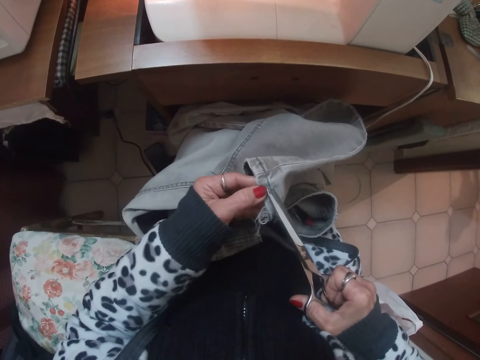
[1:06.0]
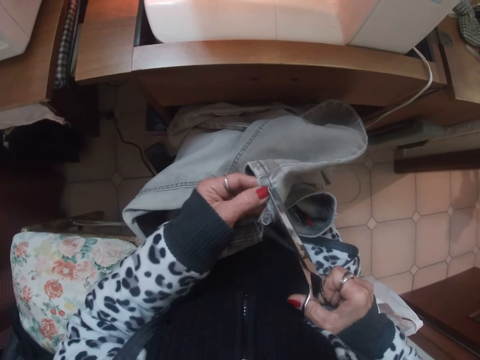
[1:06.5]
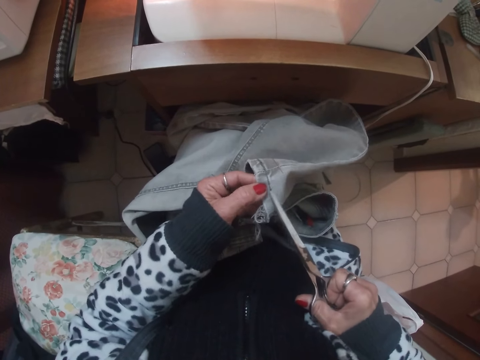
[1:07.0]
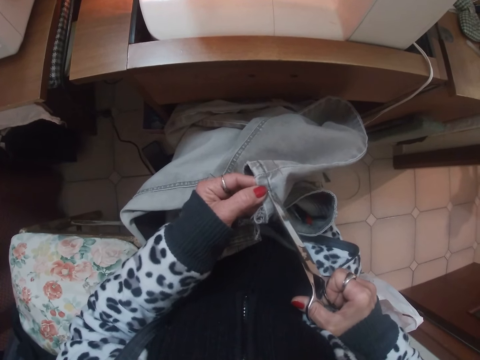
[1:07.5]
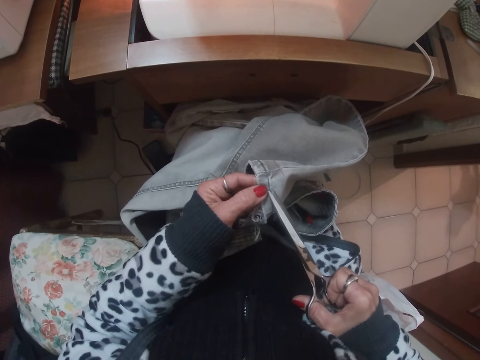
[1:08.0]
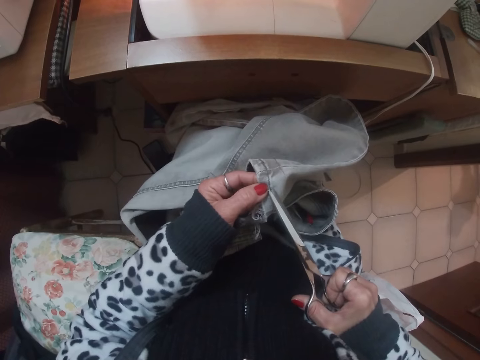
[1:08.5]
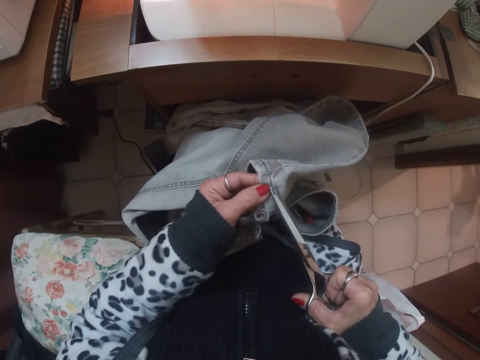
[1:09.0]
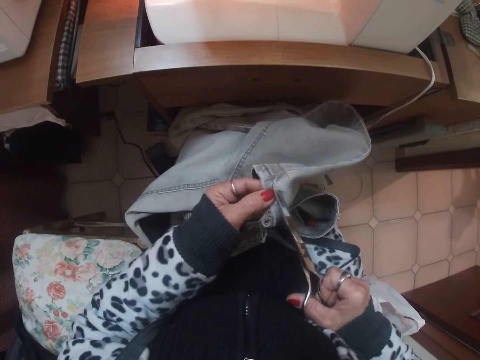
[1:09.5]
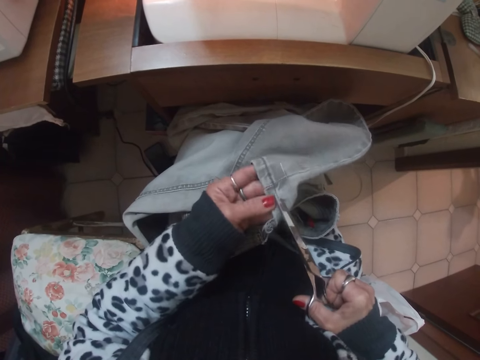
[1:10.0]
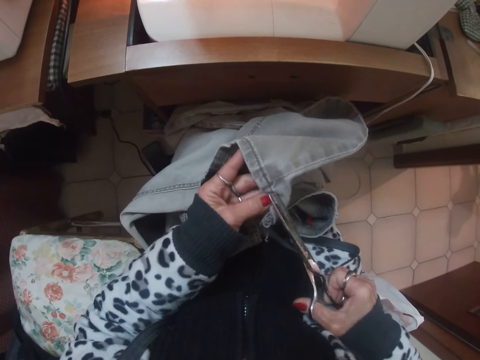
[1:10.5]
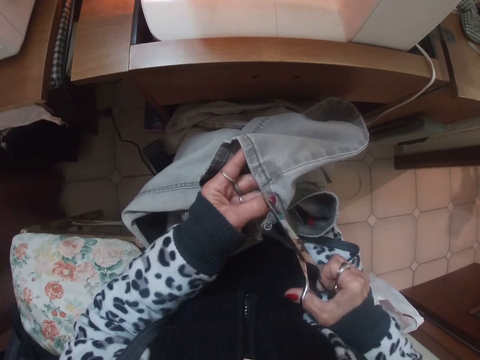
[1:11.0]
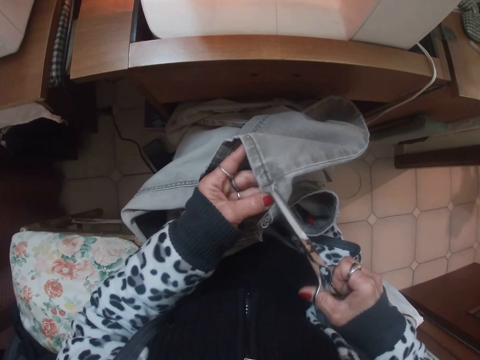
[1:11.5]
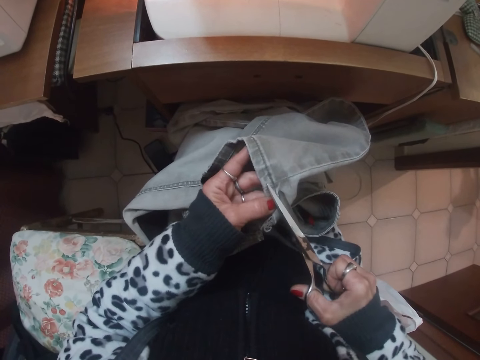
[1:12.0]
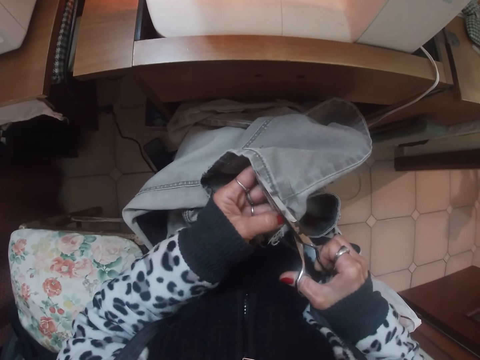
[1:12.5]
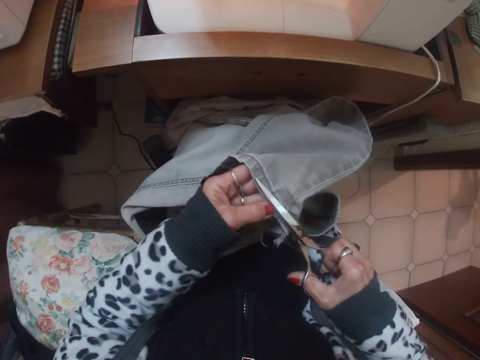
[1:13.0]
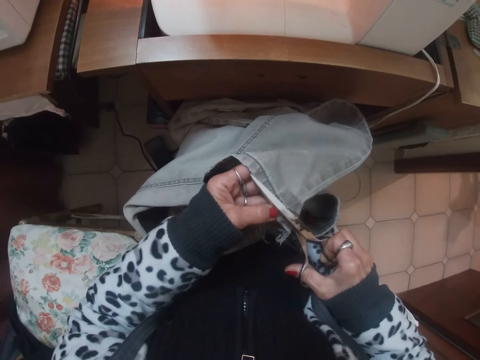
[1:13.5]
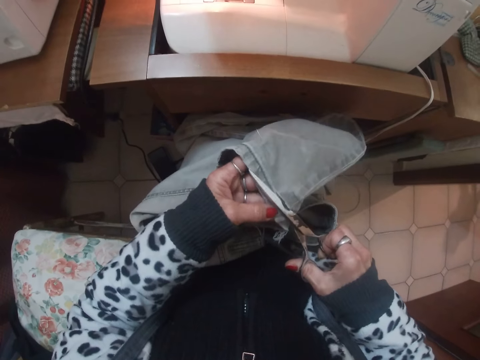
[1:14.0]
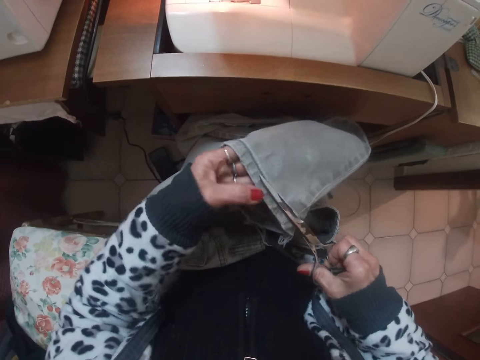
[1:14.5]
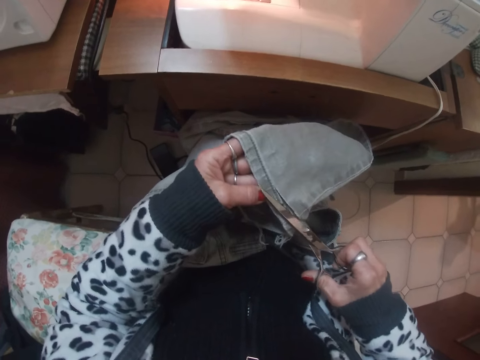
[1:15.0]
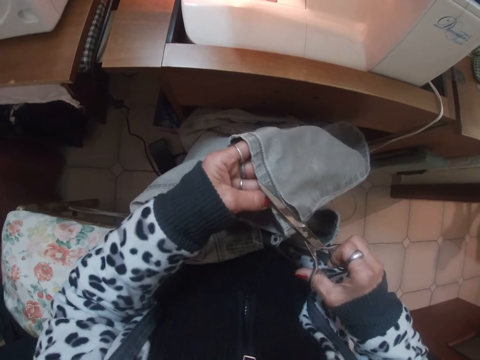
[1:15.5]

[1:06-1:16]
The camera wearer cuts the trouser with the scissors.

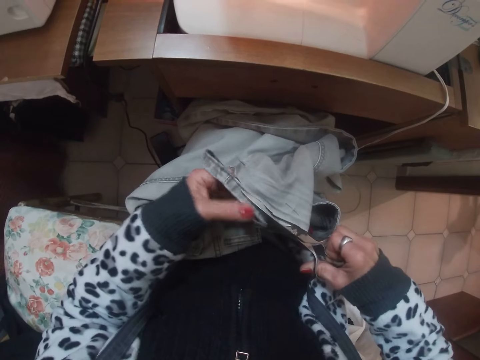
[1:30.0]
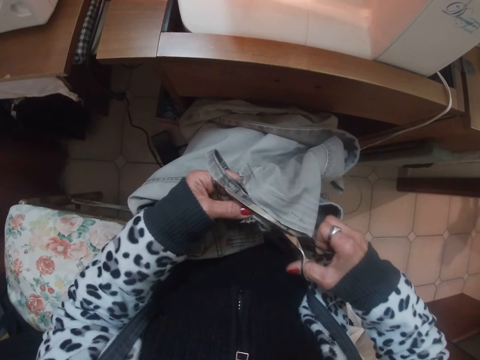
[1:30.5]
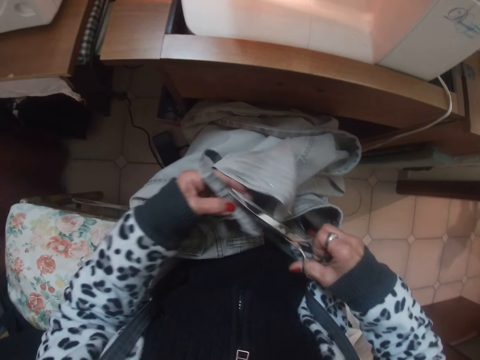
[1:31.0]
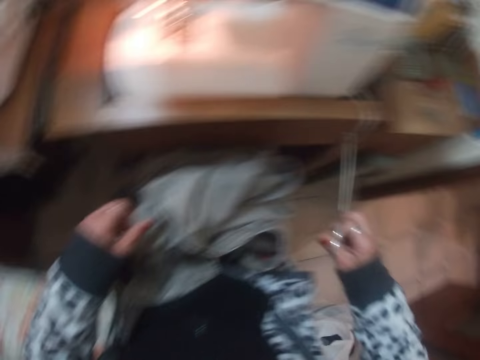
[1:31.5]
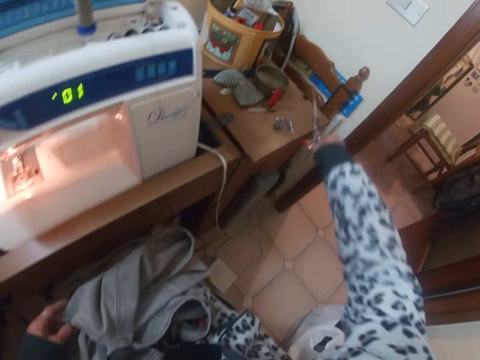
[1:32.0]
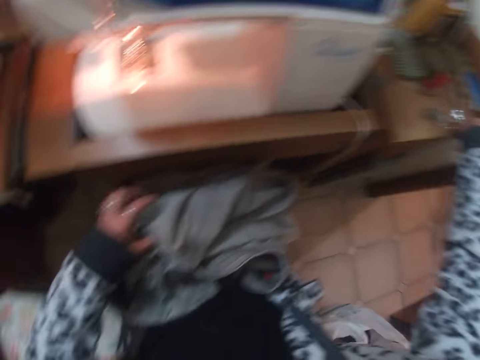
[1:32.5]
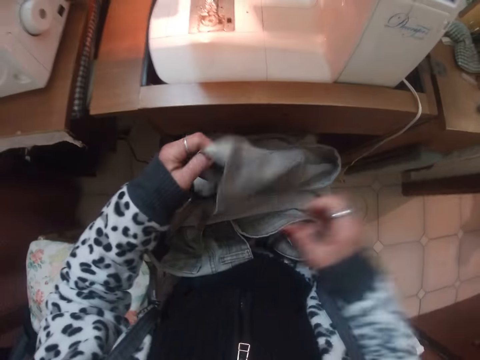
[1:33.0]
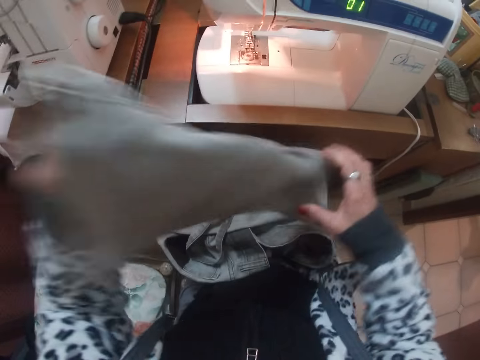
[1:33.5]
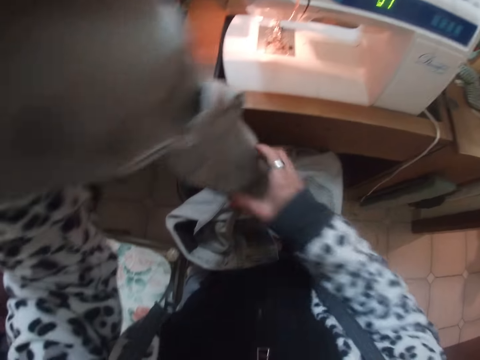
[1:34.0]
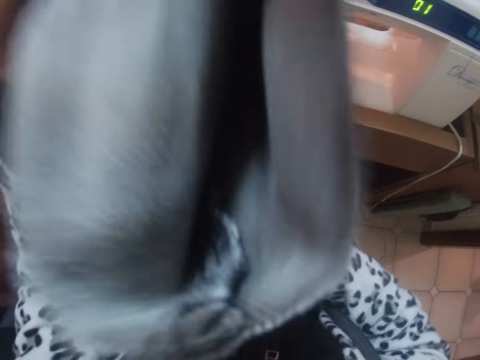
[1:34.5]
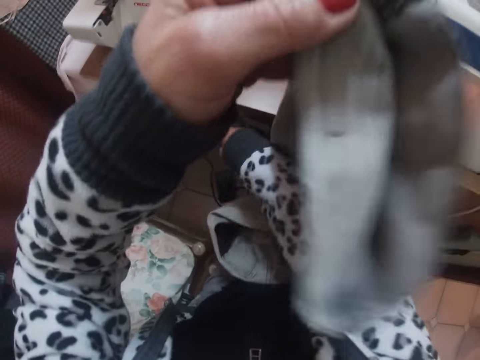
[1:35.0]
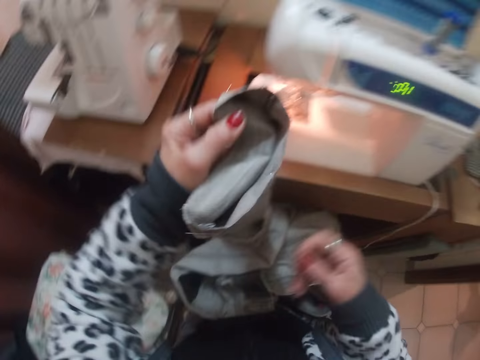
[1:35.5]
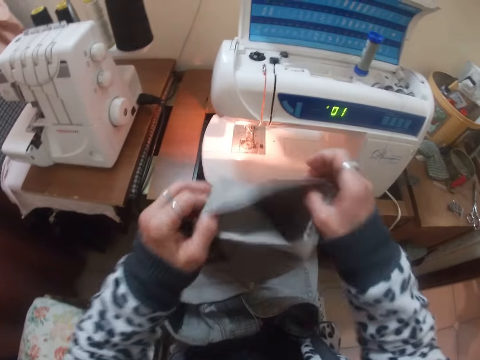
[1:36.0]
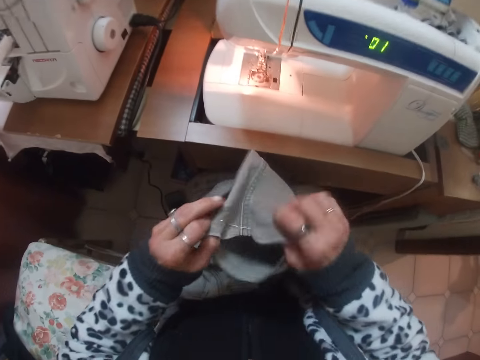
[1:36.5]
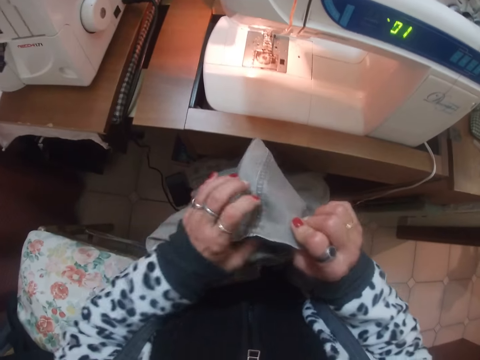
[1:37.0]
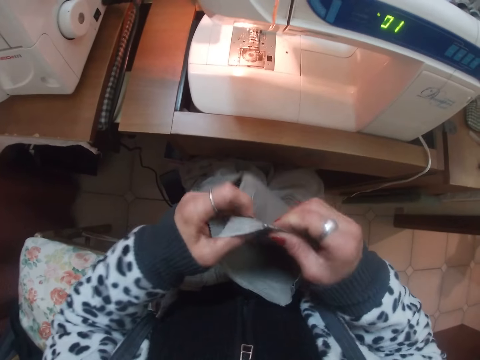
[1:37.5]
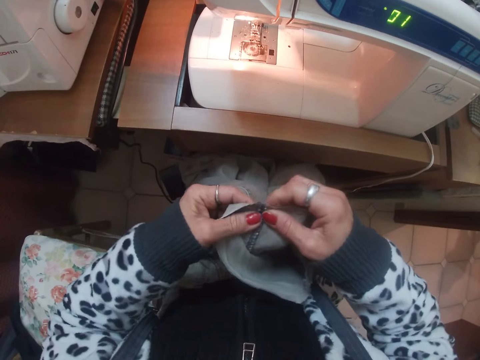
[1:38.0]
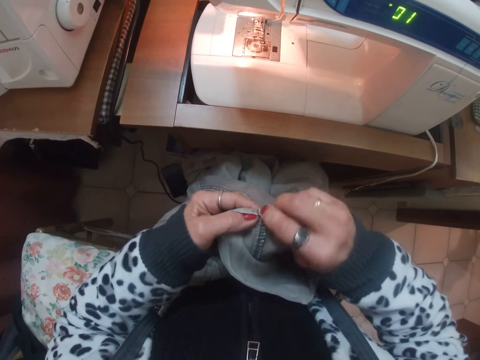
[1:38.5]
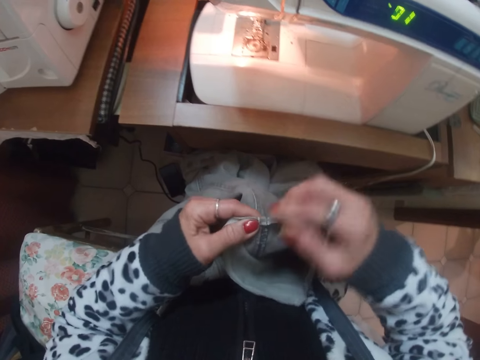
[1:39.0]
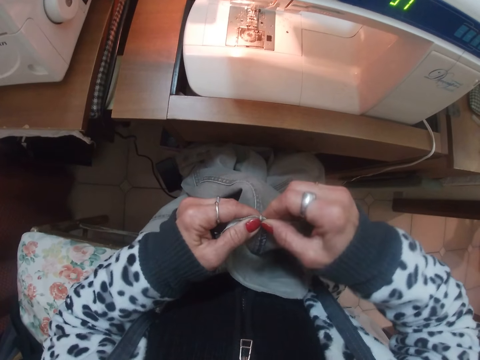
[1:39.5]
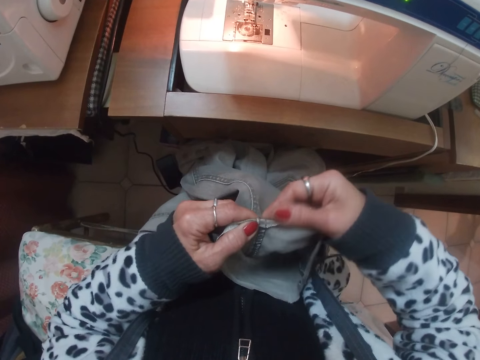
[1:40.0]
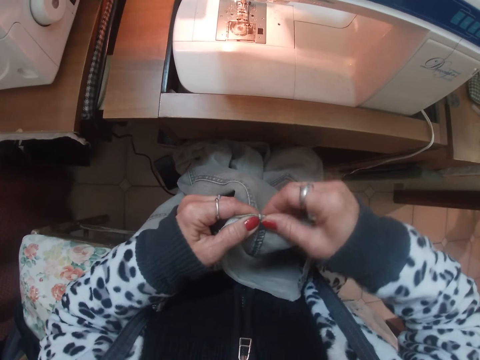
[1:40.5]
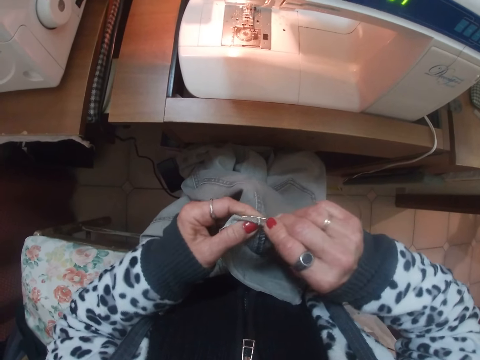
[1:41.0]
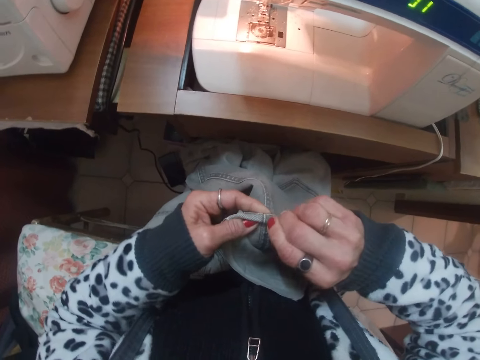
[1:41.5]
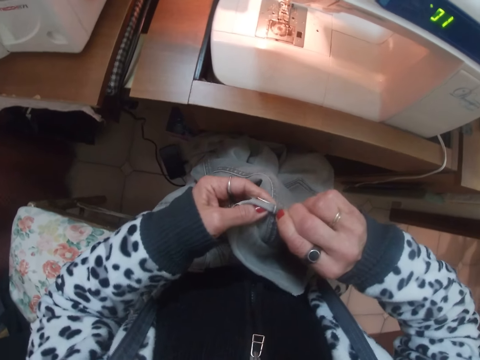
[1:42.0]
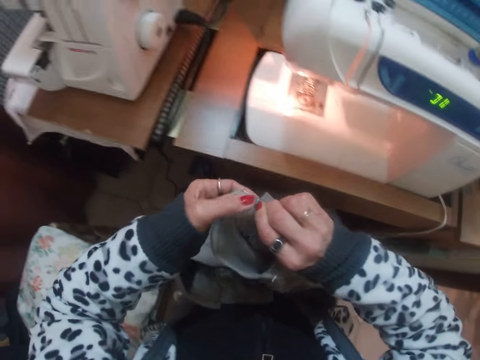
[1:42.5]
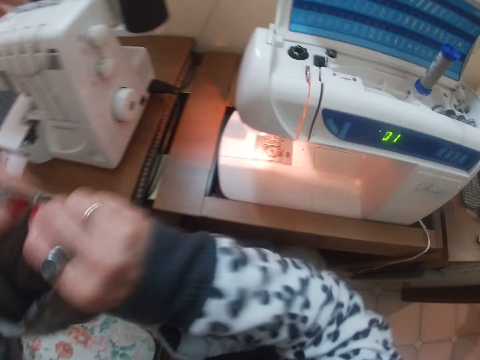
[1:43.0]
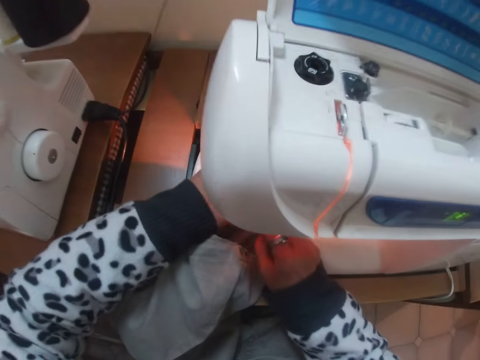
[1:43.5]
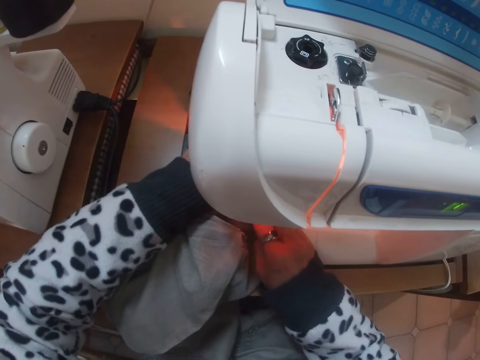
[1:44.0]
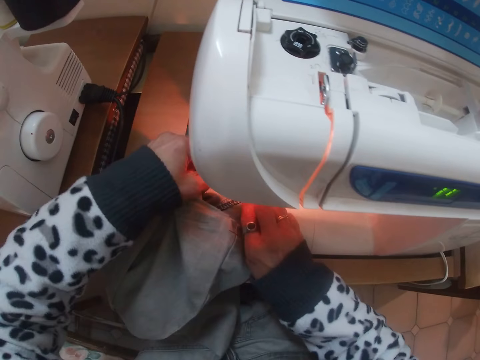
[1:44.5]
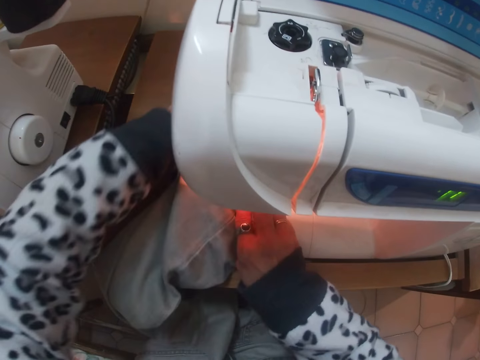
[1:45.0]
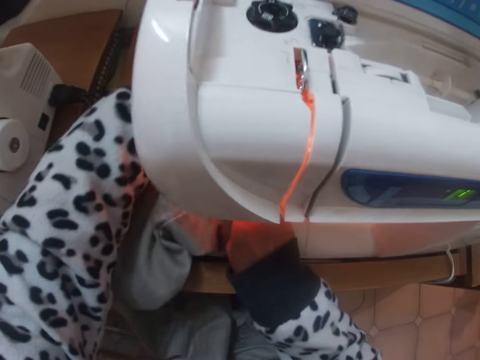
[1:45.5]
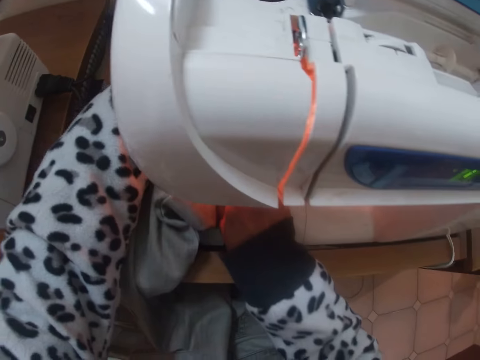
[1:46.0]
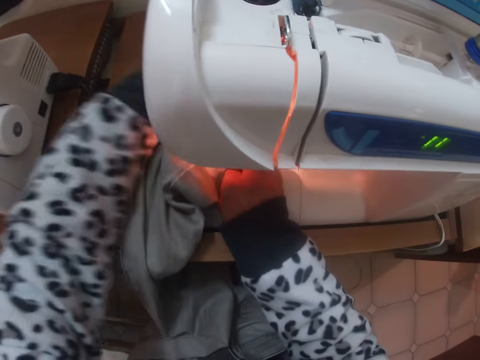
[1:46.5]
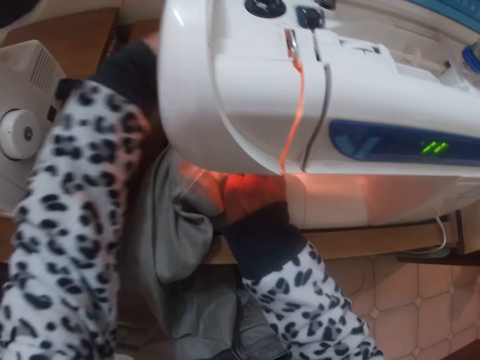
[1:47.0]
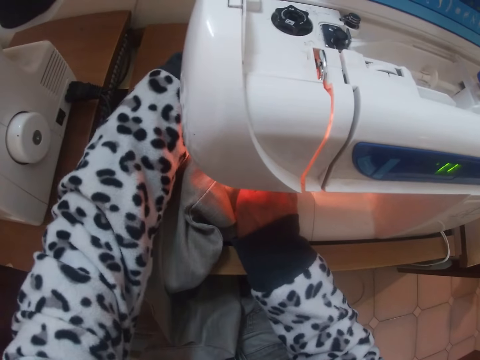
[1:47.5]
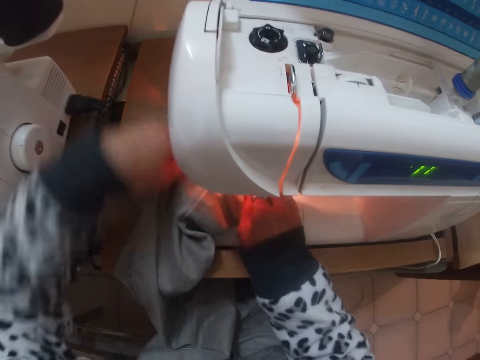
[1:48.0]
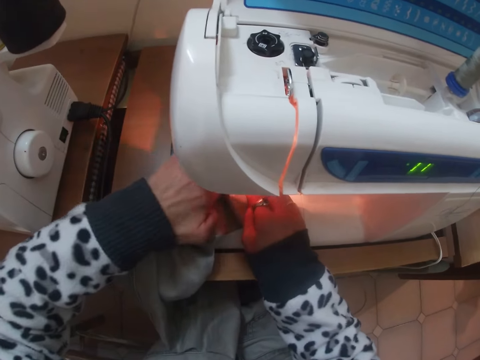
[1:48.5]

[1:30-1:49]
The camera wearer drops the scissors on the table. They stretch the trouser on the hands. They pick up a piece of trouser cut. They throw the piece of trouser cut on the floor. They fold the new hem of the jeans. They place the jean on the sewing machine.
